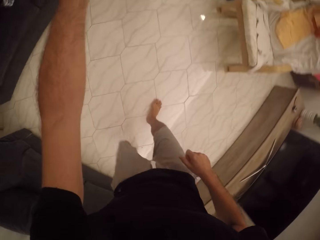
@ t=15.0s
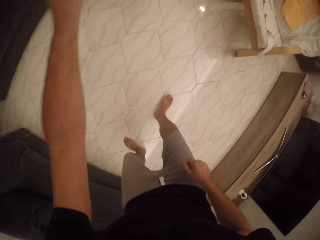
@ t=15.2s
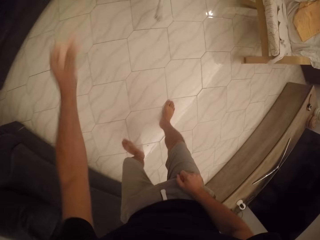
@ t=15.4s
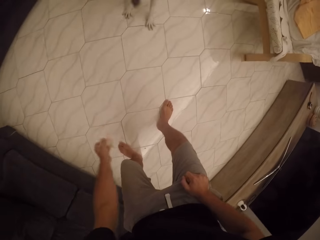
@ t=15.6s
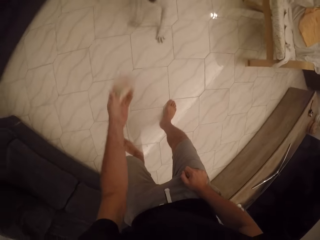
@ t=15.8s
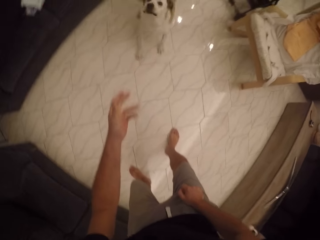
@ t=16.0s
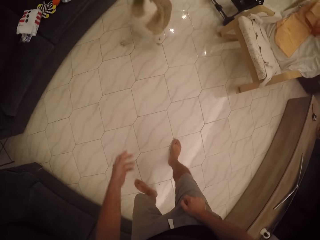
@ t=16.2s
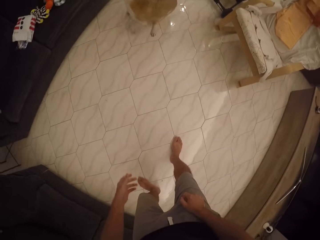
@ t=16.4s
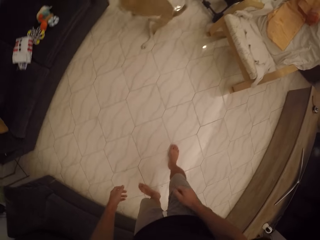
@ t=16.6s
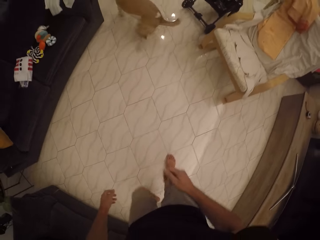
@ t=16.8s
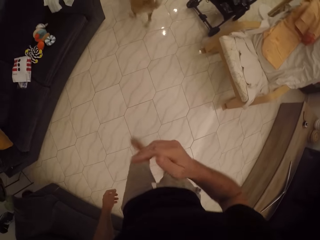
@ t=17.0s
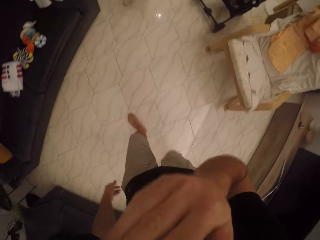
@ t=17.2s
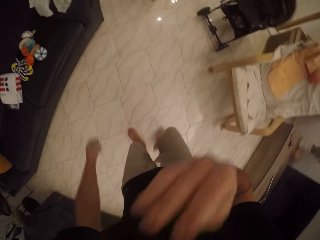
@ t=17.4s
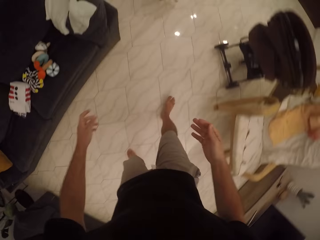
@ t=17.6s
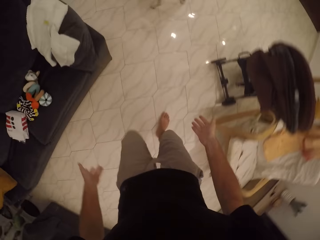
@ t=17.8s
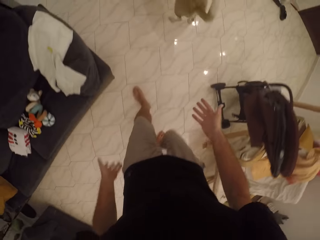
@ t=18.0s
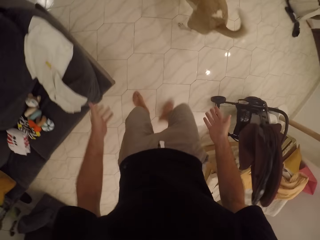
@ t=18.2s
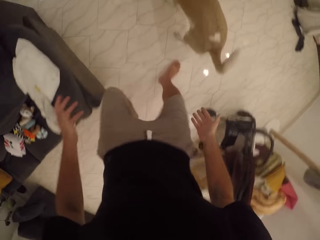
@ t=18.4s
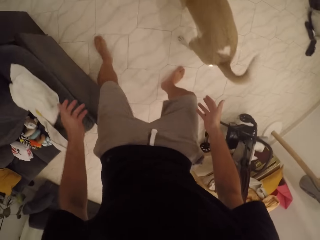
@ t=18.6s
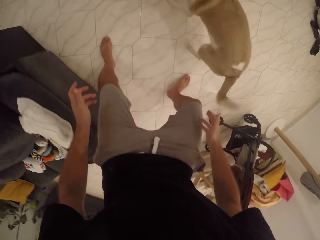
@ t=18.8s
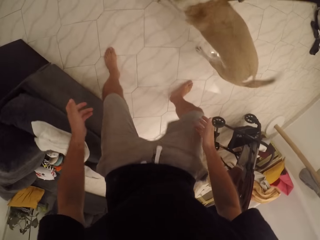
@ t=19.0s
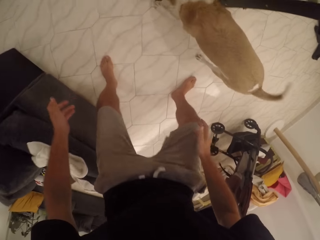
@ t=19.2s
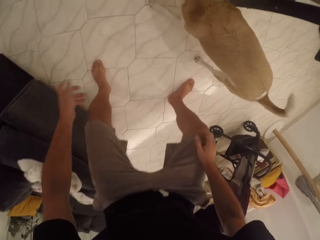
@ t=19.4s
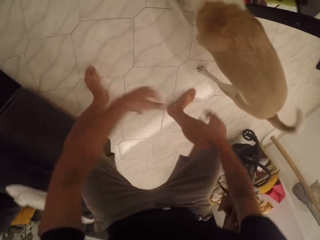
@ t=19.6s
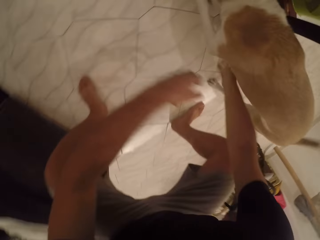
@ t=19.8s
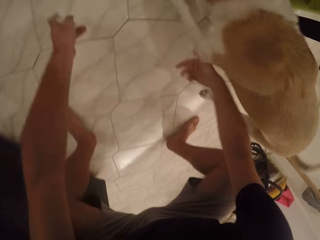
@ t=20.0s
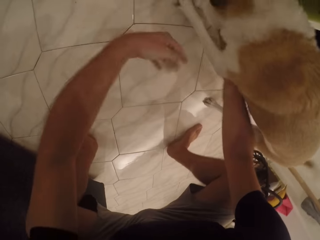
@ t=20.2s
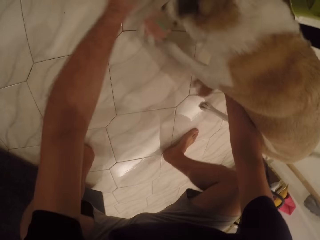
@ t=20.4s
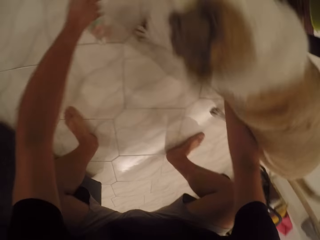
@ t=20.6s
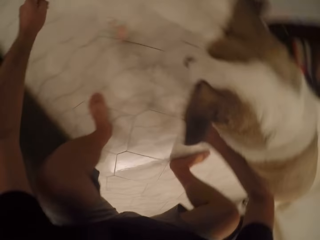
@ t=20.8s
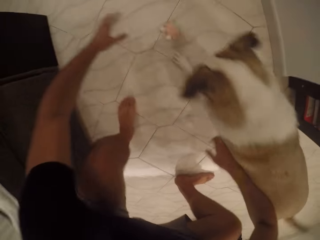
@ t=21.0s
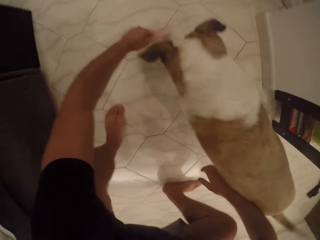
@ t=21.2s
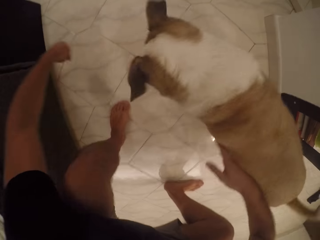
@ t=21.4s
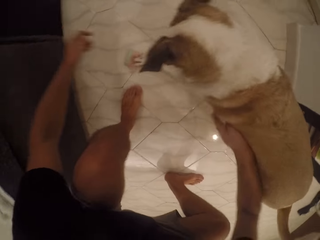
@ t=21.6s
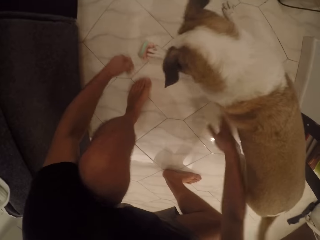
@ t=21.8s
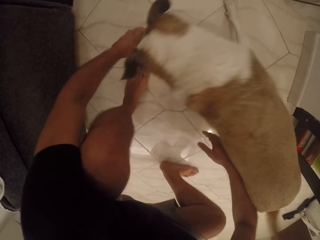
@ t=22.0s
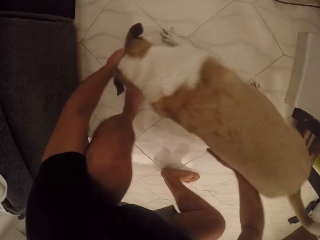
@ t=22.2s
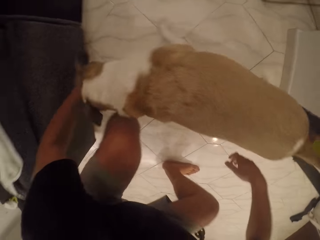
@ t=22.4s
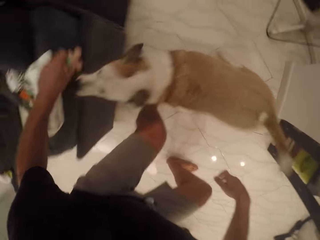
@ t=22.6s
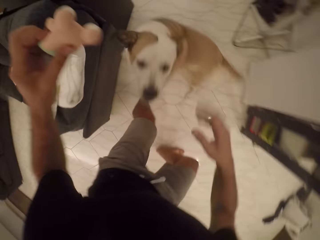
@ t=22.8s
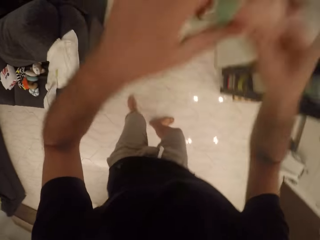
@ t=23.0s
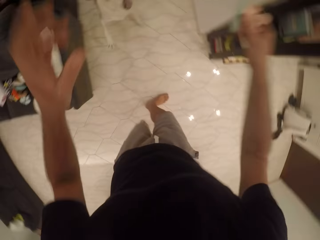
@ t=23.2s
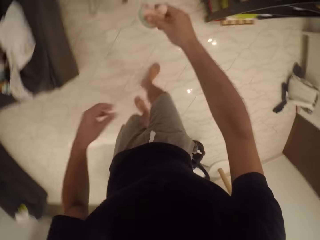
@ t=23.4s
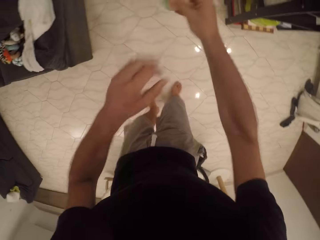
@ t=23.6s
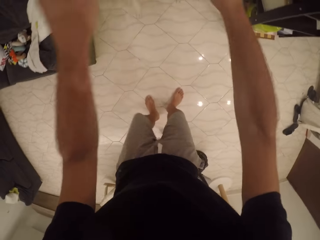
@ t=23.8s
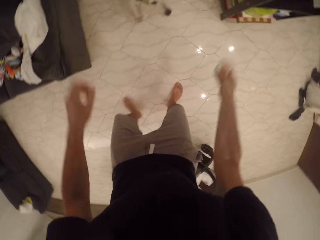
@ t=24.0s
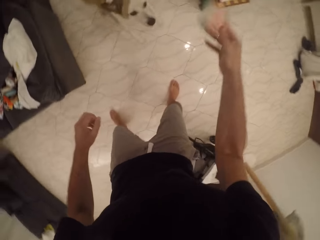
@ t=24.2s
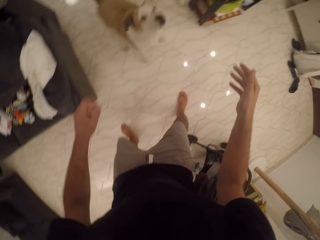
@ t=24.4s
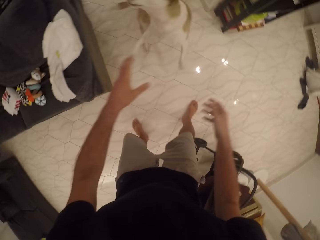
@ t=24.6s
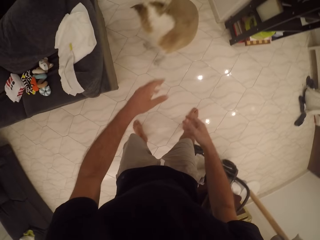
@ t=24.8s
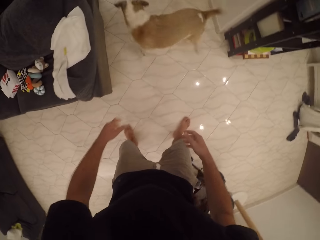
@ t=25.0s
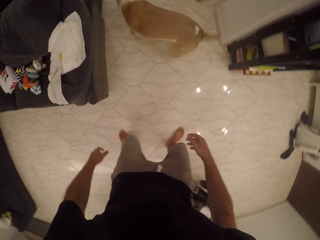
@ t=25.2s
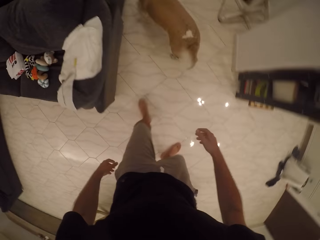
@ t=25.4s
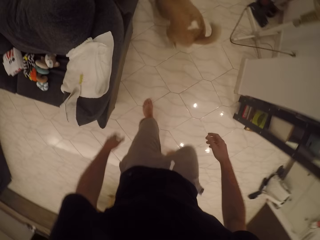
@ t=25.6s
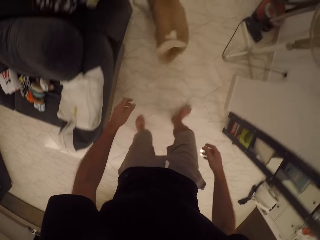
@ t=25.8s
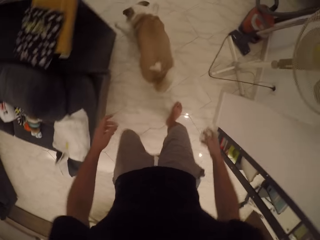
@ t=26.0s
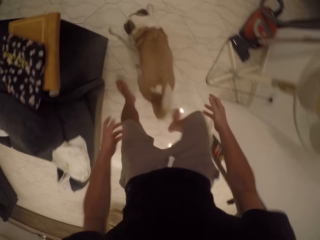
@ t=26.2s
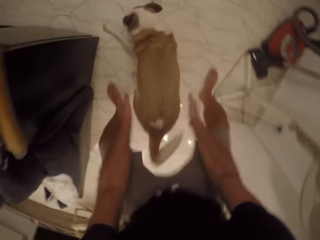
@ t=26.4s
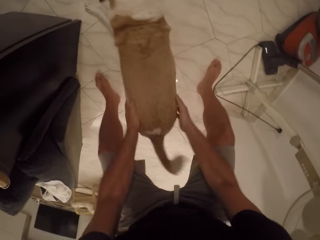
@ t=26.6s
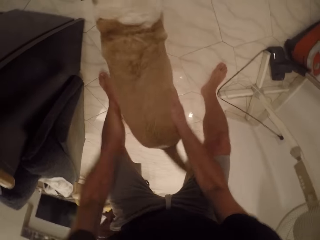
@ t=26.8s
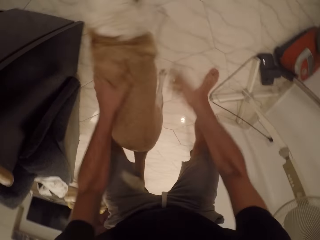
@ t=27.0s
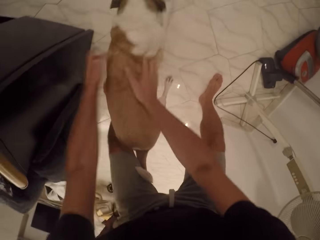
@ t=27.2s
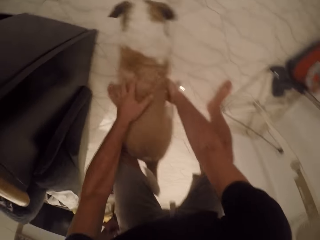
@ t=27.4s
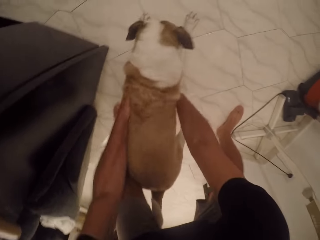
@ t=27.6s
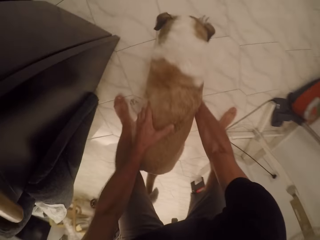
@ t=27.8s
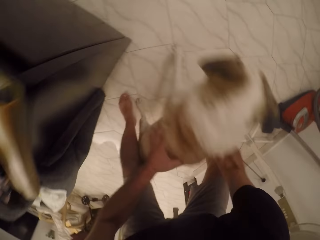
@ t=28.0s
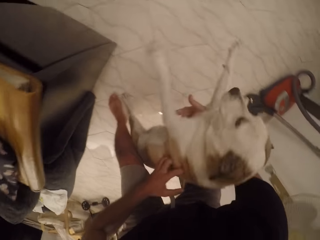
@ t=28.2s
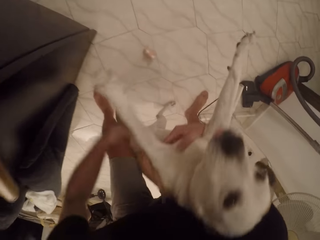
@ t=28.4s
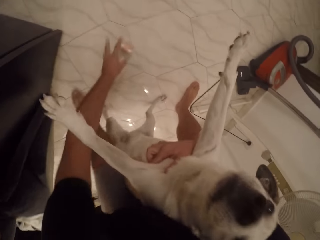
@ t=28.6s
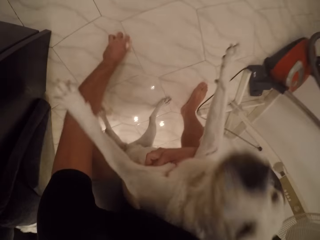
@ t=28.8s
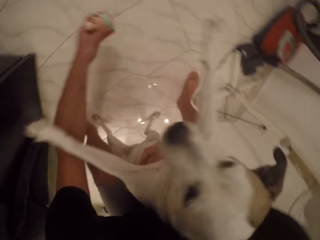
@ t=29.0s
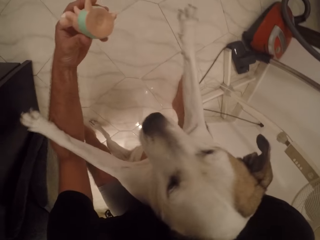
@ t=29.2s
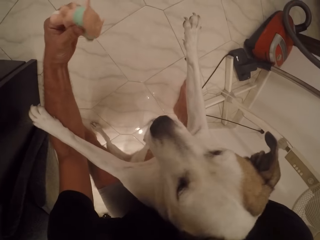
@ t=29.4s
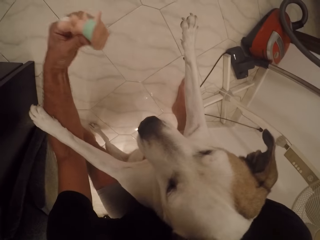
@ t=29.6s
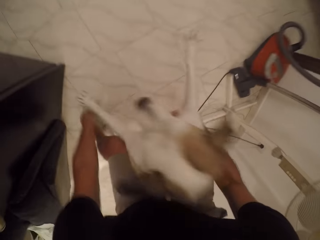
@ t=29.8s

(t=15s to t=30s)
The camera wearer throws the dog toy to the dog. He follows the dog, scratches his face with his hand, walks, follows the dog, squats and bends. He takes the toy from the dog. He plays with the dog. He plays with the dog toy. He throws the dog toy to the dog. He follows the dog, walks, bends towards the dog and pets the dog. He picks up the dog. He picks up the toy. He plays with the dog.

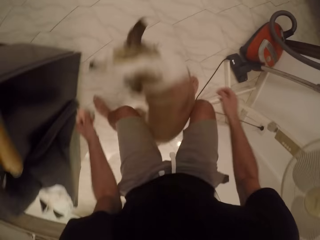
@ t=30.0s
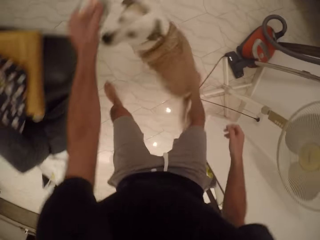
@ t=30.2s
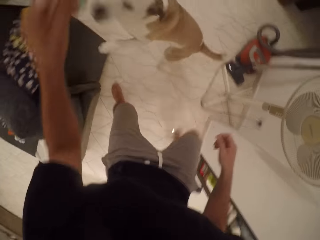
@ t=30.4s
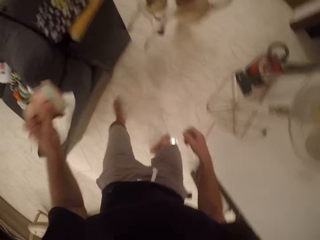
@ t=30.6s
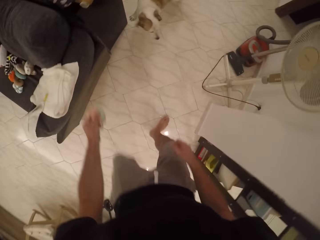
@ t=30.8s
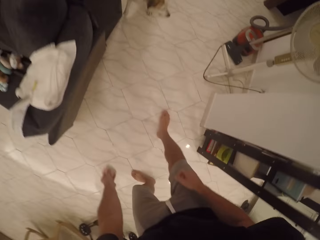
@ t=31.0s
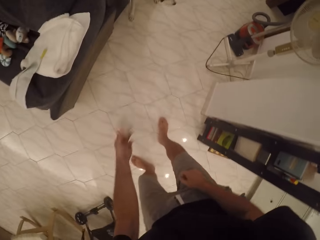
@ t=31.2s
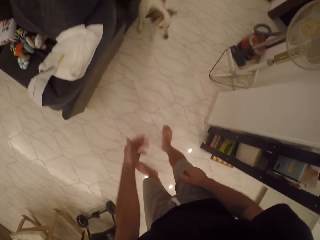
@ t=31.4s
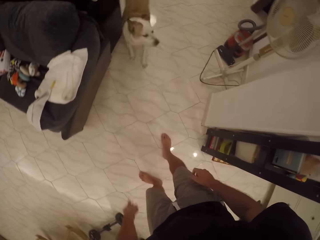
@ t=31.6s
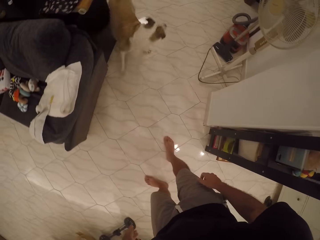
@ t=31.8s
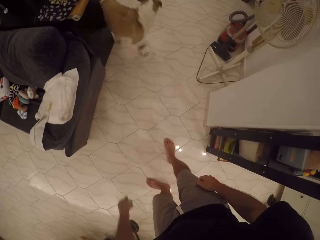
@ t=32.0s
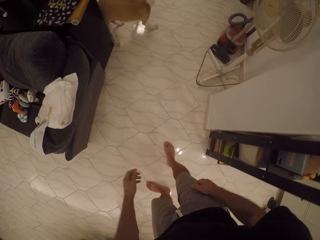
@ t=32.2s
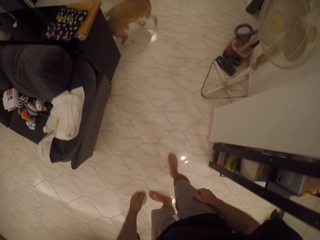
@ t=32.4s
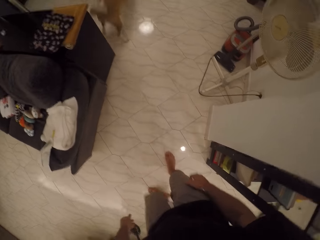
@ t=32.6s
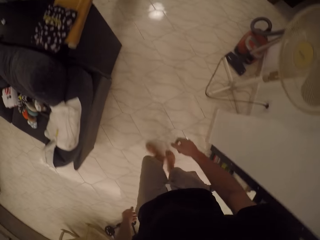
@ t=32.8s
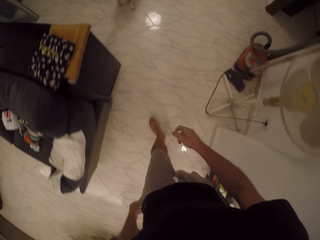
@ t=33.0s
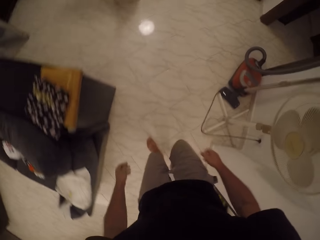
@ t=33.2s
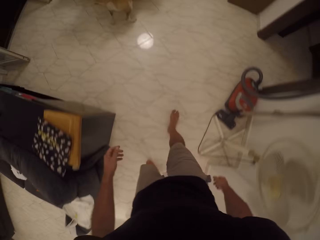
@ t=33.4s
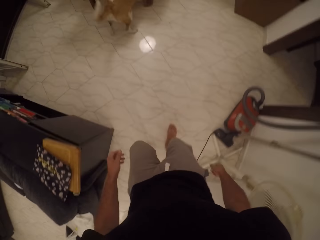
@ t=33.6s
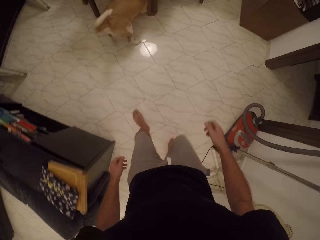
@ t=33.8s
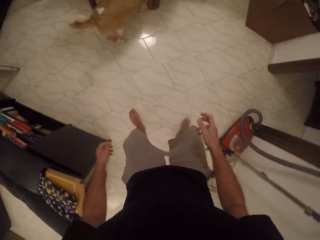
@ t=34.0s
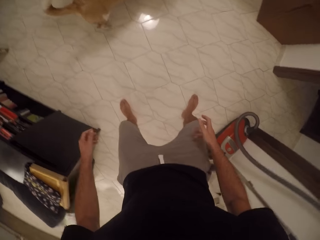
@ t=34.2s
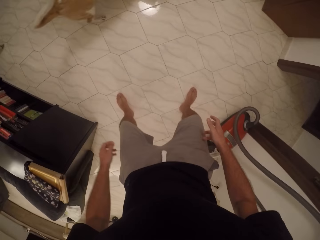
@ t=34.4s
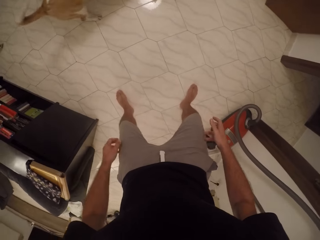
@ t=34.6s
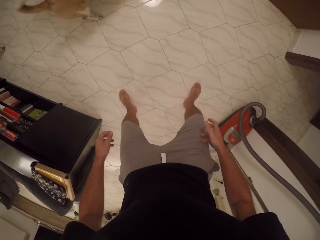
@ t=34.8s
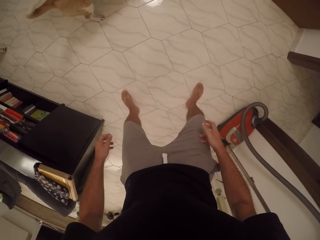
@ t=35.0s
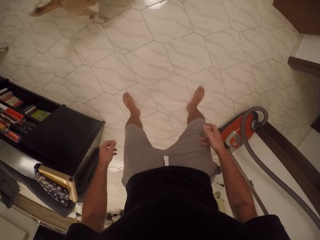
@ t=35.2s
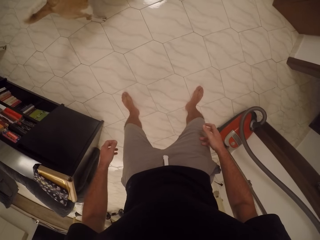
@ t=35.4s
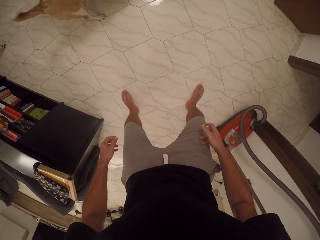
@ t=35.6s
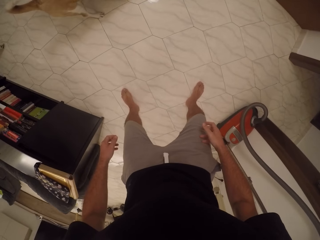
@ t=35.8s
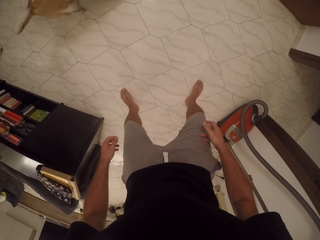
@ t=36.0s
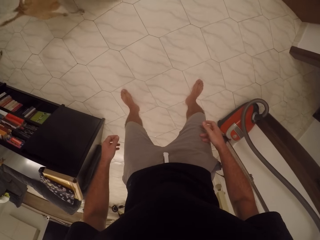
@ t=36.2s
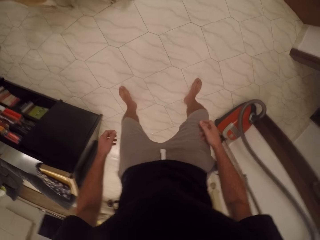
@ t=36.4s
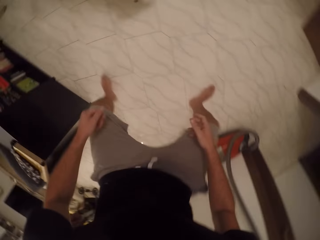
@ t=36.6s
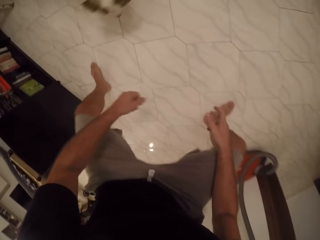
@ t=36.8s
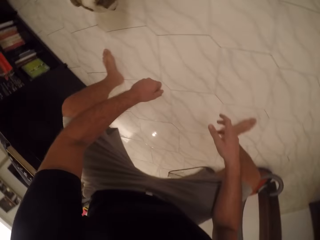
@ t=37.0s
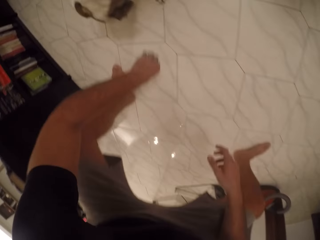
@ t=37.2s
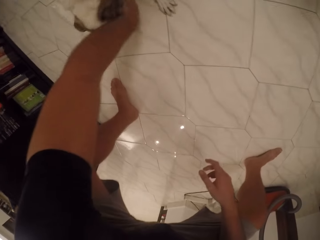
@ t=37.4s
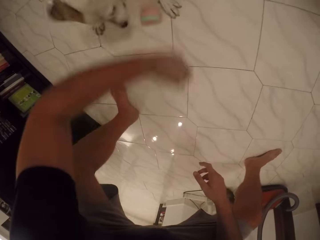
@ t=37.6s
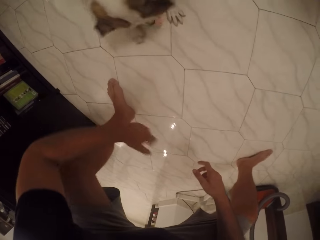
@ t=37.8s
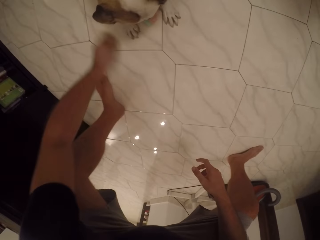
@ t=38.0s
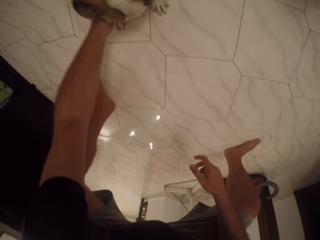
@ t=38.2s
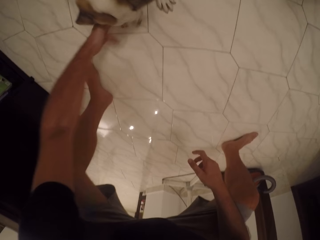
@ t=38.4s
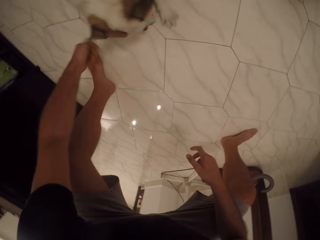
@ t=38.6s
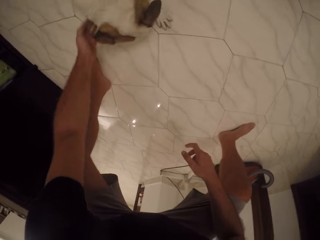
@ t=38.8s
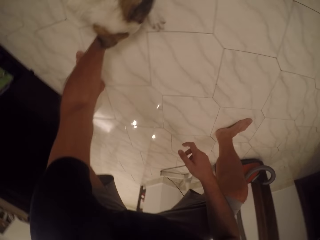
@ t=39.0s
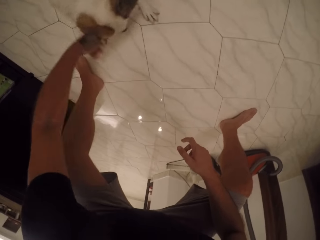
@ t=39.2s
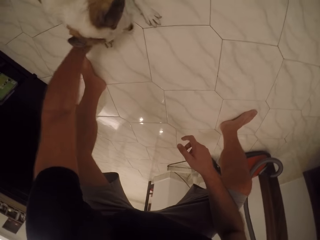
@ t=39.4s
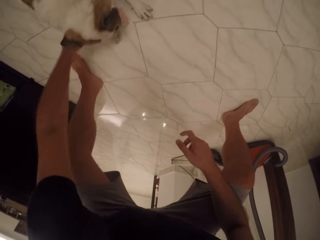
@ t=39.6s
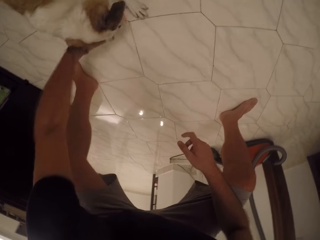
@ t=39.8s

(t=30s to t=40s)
The camera wearer plays with the dog toy. They throw the dog toy to the dog. They follow the dog, walk and stare at the dog. They squat. They play with the dog. They touch the dog.
